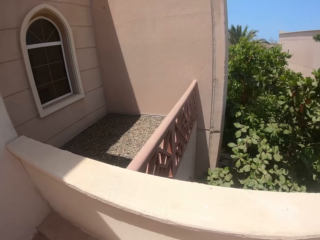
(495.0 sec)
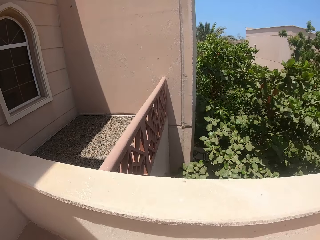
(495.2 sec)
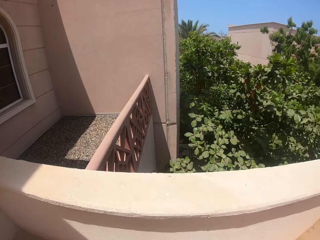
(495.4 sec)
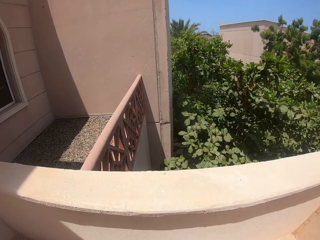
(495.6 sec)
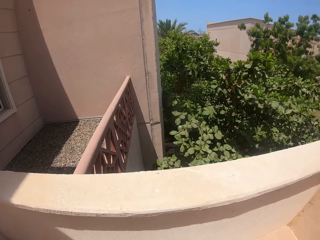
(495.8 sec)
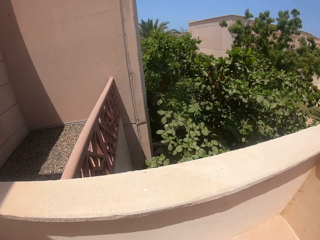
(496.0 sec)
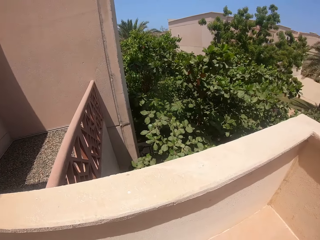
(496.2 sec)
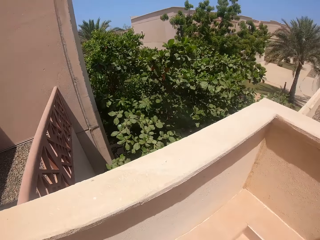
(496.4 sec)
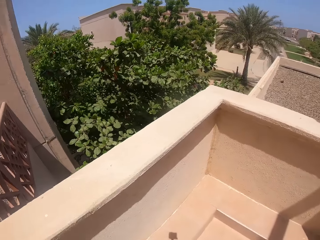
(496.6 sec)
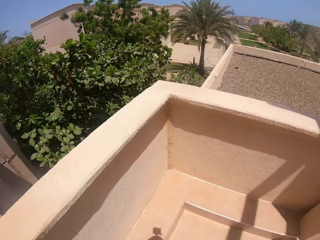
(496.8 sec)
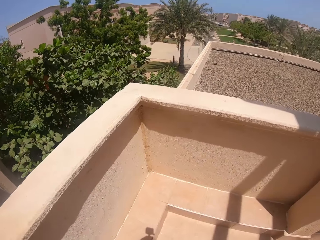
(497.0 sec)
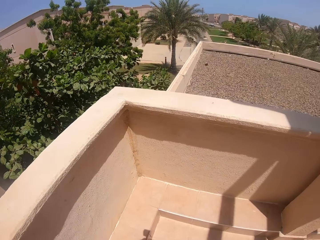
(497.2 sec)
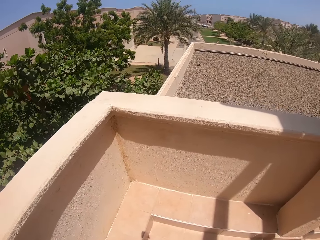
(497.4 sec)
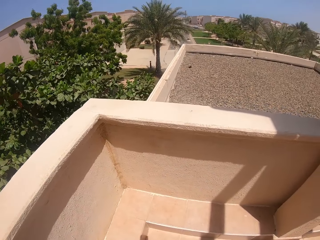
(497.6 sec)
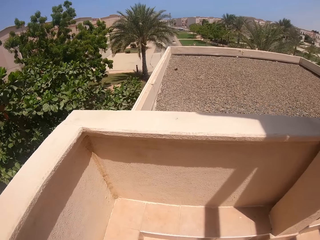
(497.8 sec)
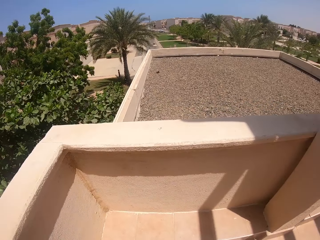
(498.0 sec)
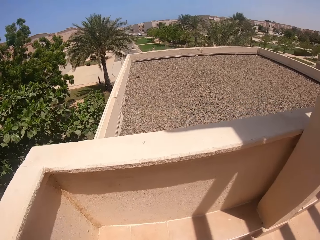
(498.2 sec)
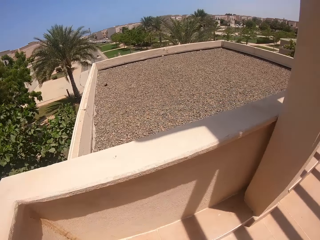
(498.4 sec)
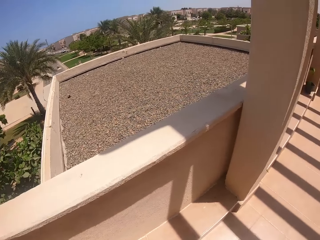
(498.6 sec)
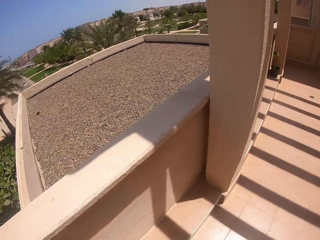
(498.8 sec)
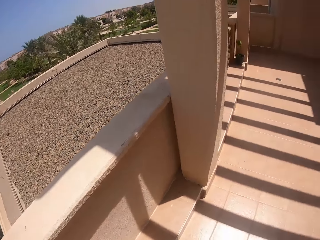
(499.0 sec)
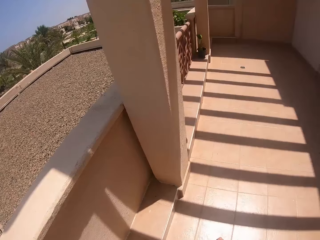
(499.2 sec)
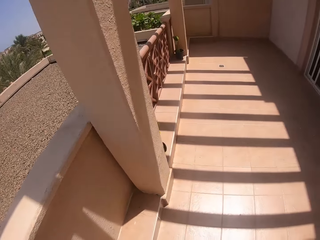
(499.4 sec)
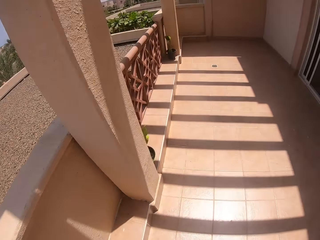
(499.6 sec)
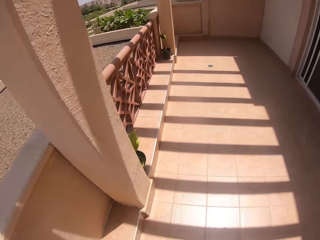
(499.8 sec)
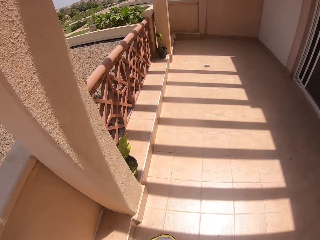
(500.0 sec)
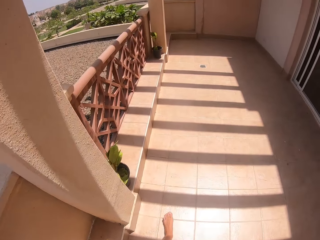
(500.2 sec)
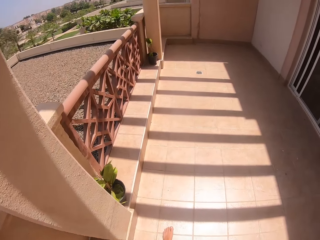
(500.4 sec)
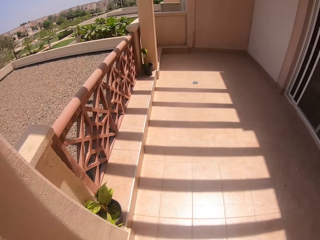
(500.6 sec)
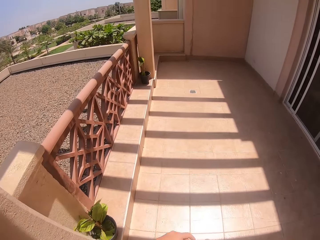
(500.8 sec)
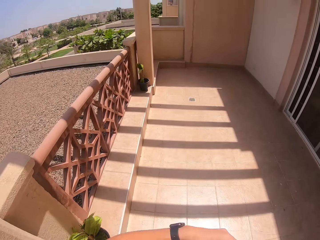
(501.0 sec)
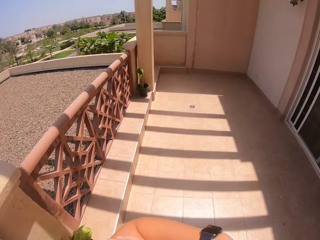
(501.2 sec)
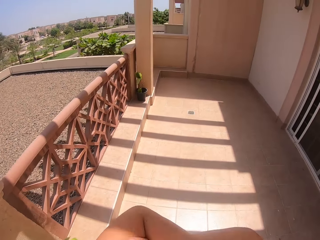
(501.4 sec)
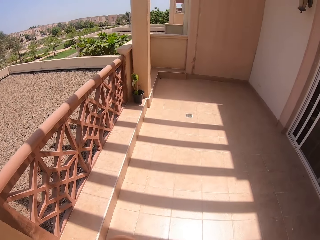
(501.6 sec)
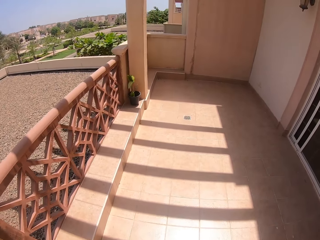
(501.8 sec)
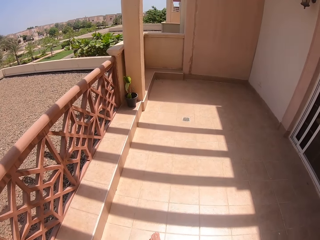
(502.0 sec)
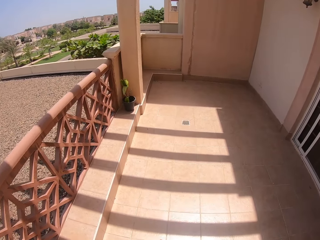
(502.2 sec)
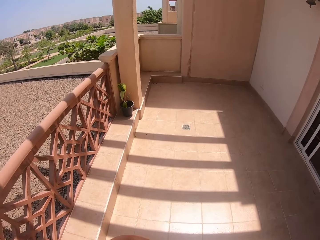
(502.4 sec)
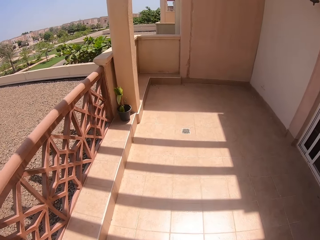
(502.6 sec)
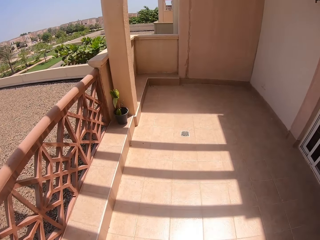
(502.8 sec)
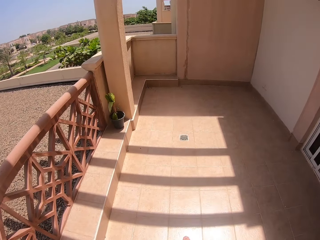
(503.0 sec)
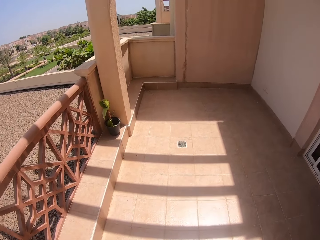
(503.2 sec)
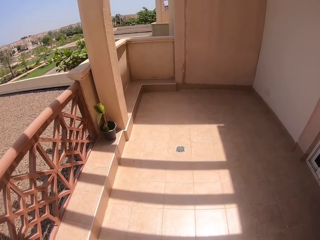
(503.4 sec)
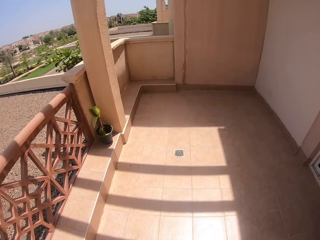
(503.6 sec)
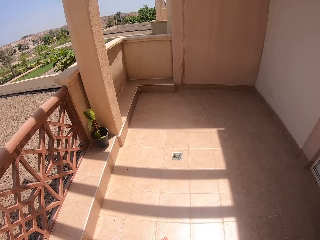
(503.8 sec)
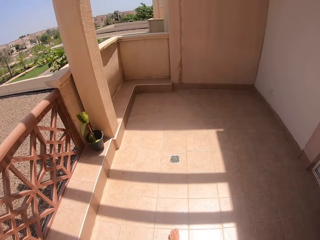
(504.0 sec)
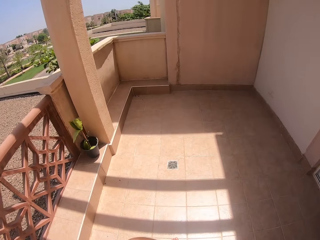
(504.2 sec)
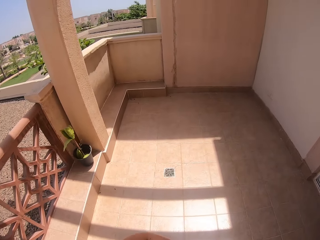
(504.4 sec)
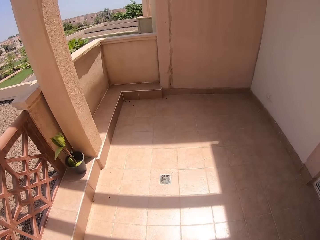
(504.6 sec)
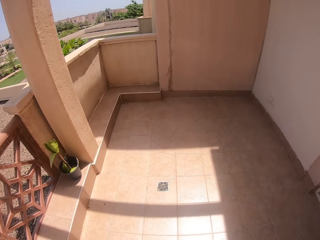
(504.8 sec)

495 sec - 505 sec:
The camera wearer turns back. They walk forward.

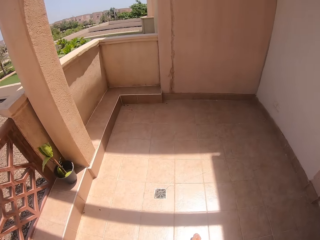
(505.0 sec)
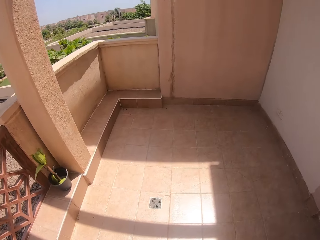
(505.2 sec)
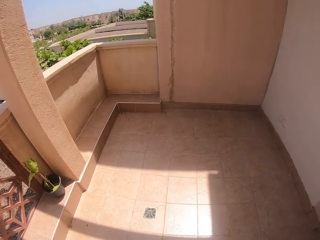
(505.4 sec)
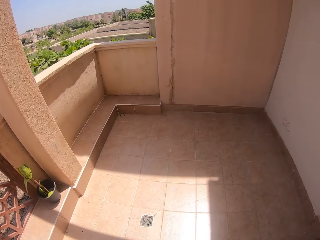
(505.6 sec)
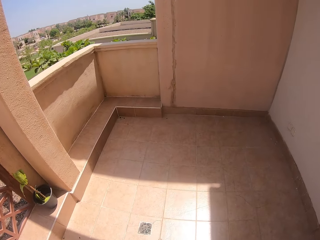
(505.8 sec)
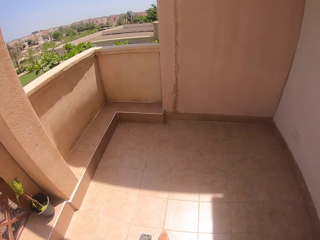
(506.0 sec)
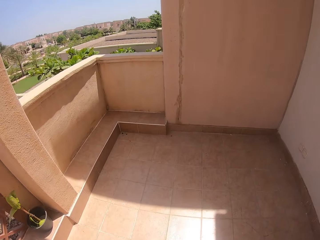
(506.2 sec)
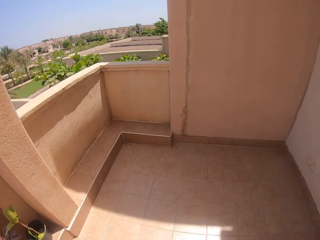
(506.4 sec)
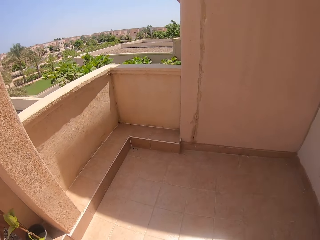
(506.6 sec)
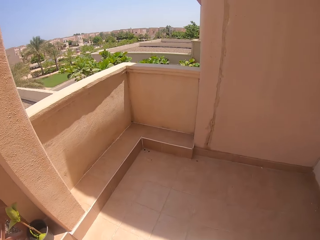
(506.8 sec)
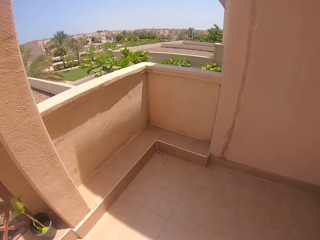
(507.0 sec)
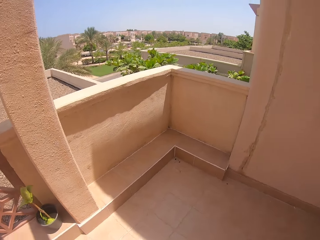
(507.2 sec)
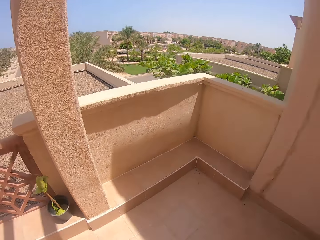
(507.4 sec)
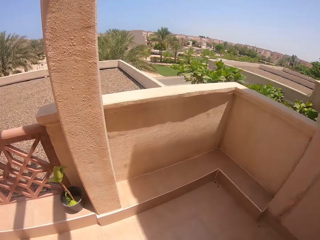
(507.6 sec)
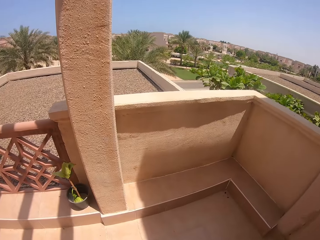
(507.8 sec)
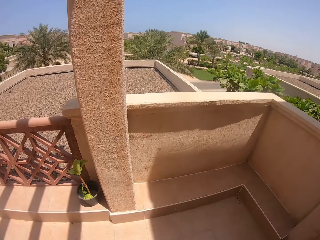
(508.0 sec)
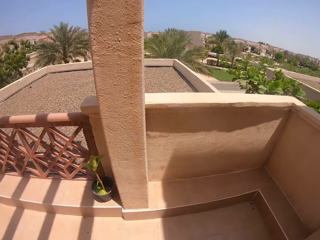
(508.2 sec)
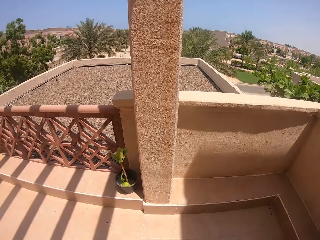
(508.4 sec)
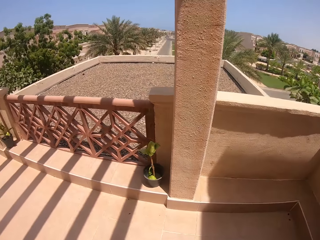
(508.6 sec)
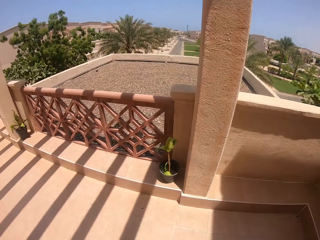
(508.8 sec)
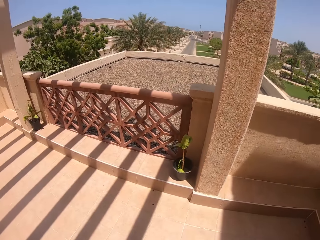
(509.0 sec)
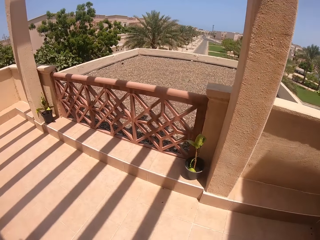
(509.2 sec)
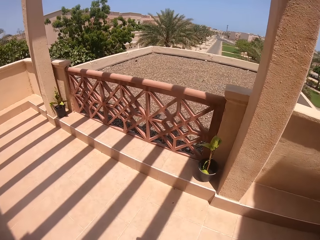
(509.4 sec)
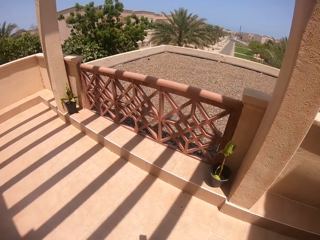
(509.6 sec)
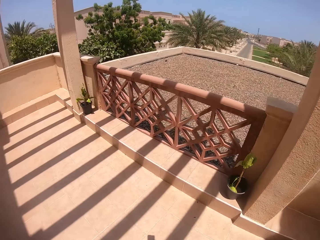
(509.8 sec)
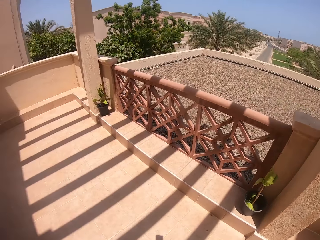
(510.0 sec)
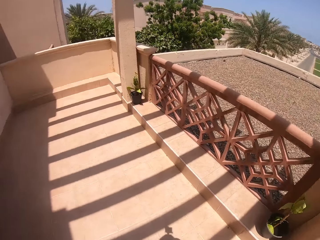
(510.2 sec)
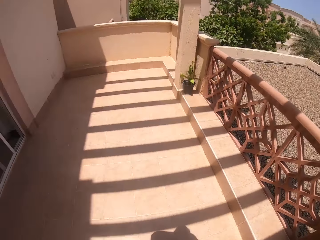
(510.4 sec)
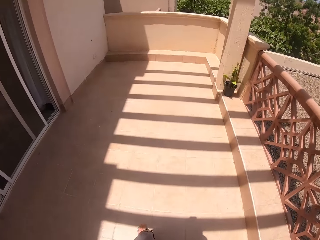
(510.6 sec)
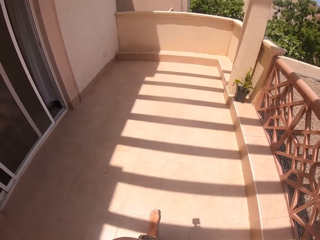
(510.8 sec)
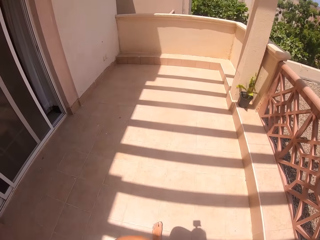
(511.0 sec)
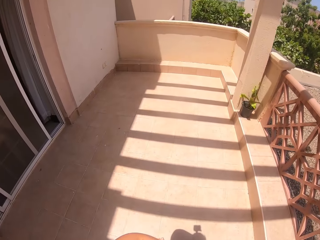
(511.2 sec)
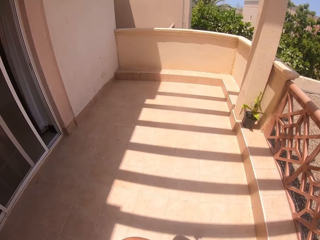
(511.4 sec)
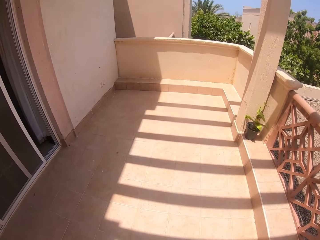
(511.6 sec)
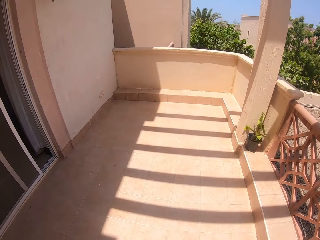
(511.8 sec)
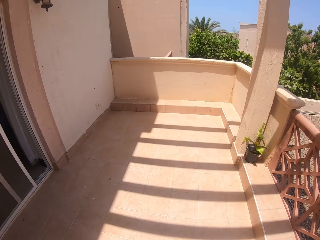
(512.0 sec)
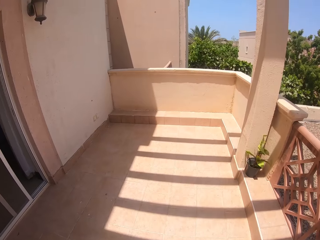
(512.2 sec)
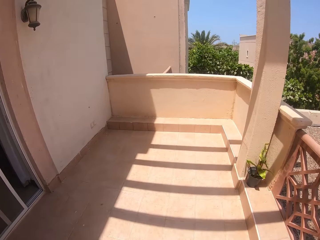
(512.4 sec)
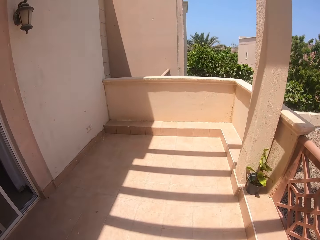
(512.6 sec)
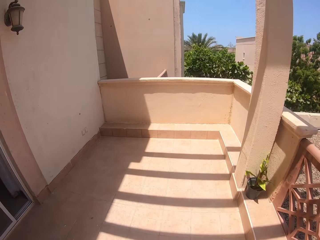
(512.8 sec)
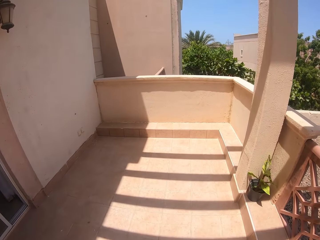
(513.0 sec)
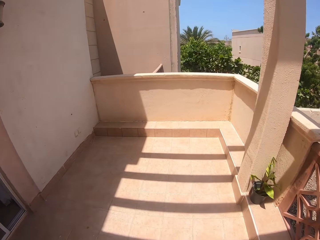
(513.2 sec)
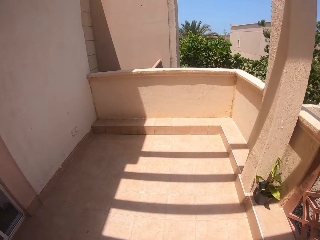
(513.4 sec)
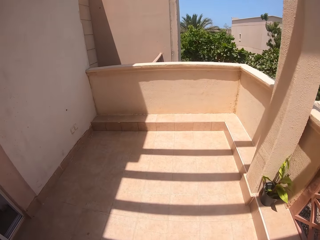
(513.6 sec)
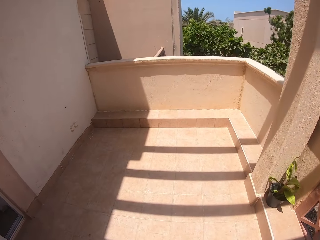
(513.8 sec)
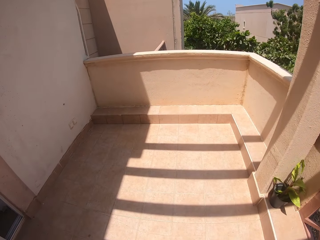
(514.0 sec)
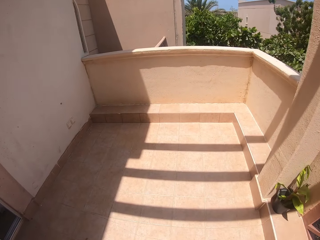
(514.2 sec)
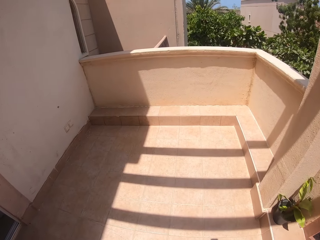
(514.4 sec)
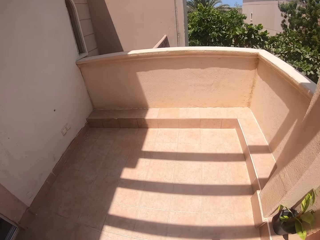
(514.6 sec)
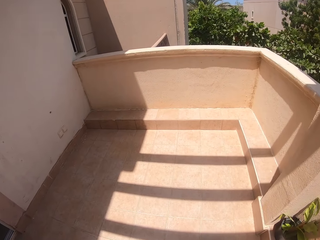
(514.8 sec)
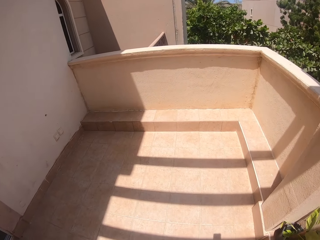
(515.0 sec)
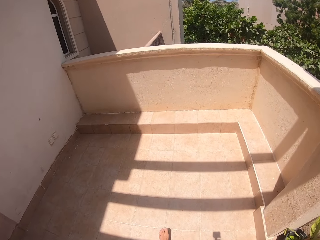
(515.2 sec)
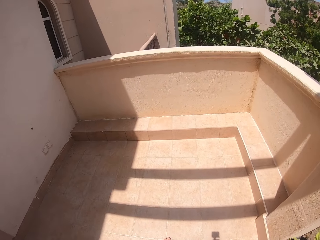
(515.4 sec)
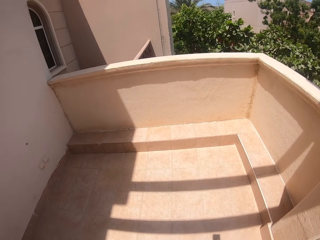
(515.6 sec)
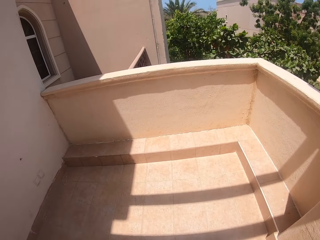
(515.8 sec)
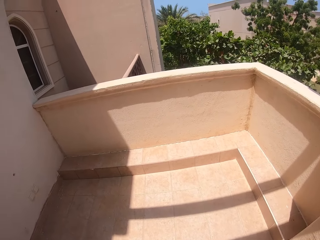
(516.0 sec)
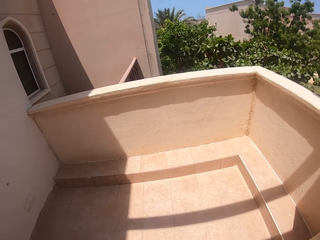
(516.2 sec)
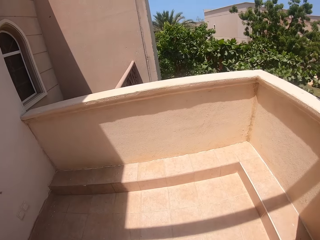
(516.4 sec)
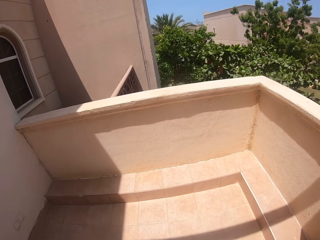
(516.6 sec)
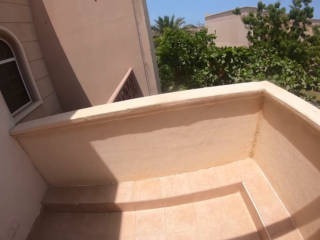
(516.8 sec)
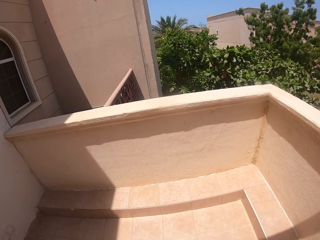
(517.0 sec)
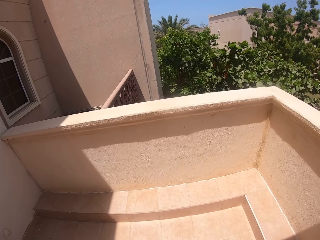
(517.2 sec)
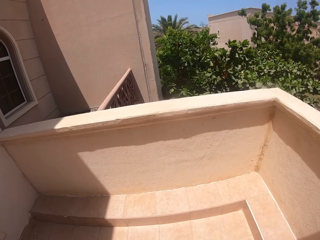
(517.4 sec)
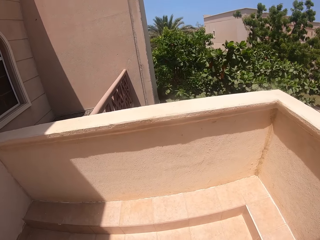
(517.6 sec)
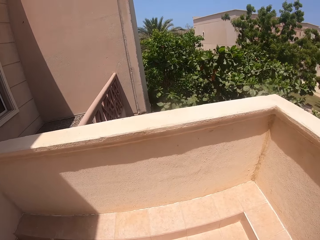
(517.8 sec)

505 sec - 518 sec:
The camera wearer turns back. They walk forward.
